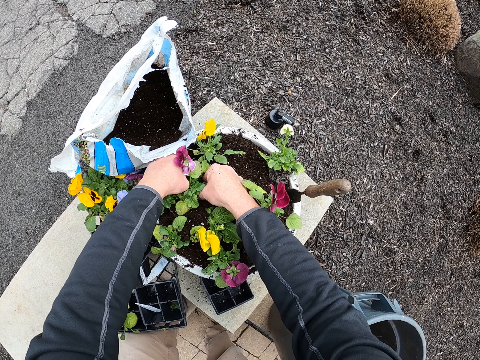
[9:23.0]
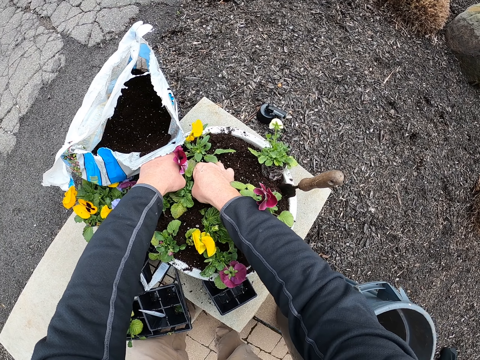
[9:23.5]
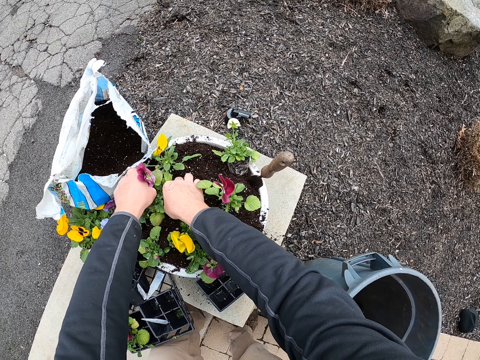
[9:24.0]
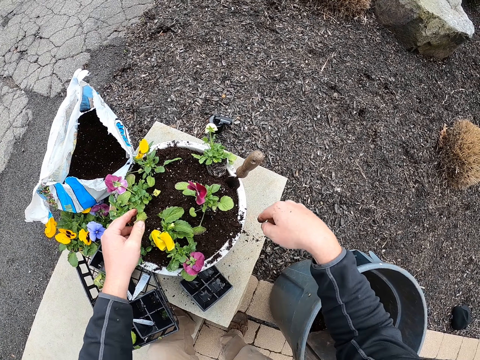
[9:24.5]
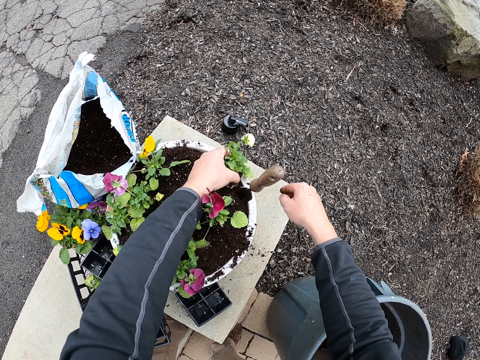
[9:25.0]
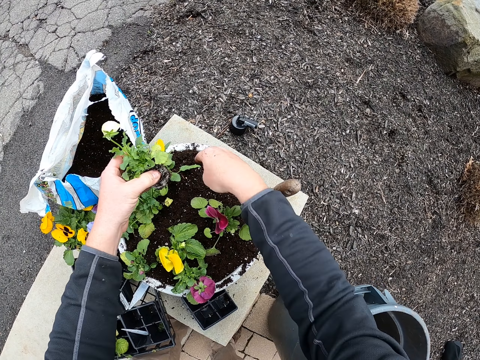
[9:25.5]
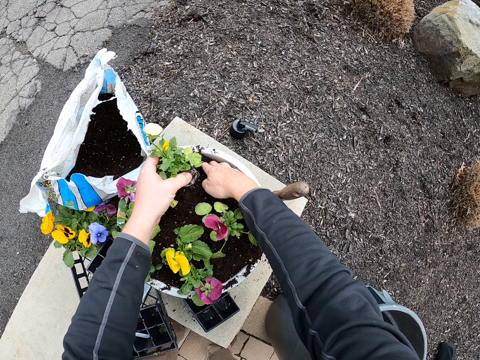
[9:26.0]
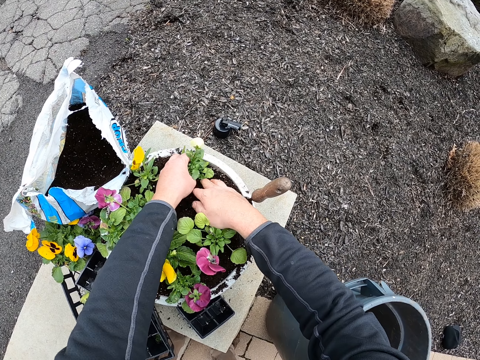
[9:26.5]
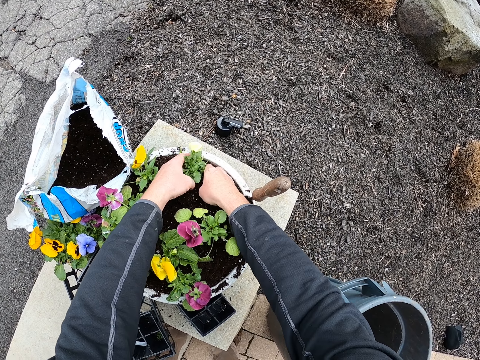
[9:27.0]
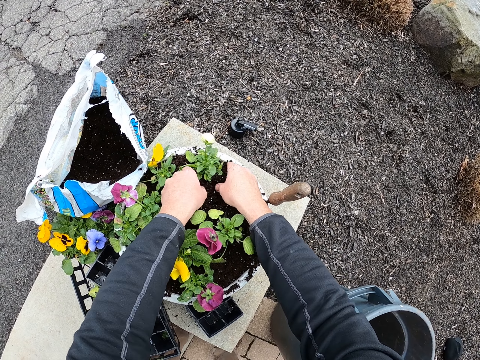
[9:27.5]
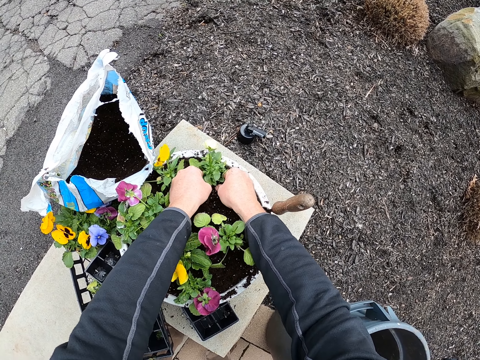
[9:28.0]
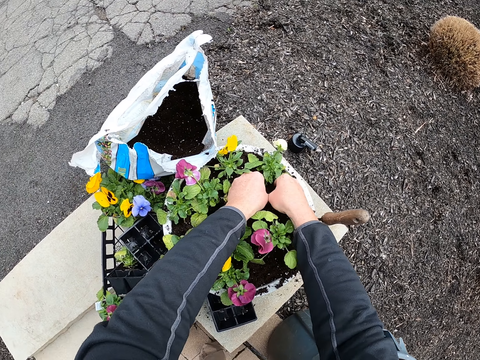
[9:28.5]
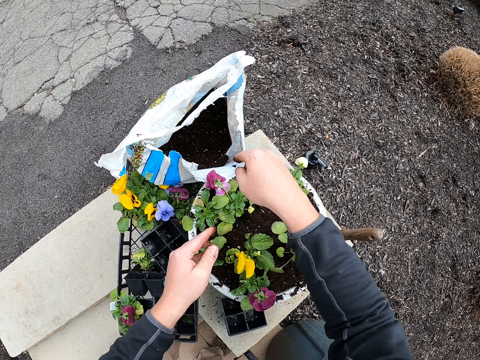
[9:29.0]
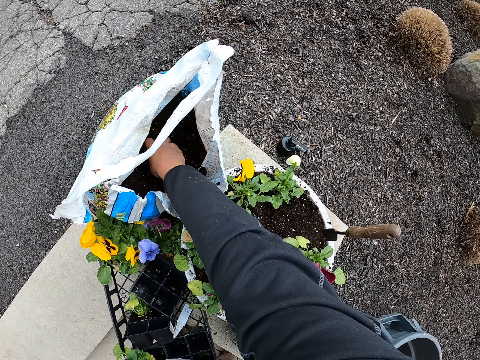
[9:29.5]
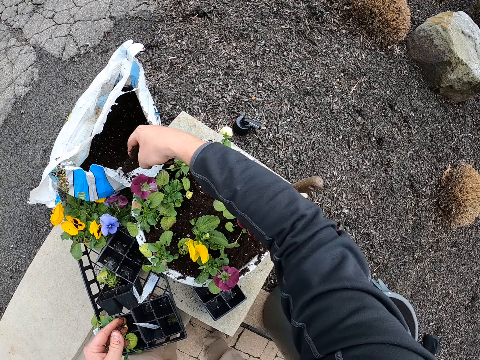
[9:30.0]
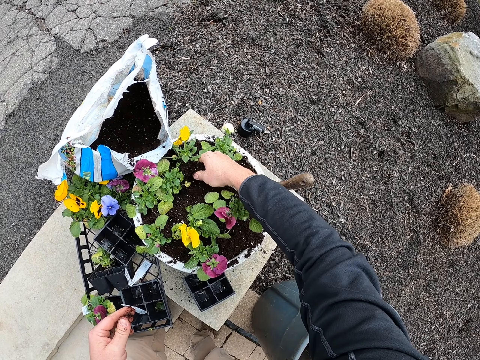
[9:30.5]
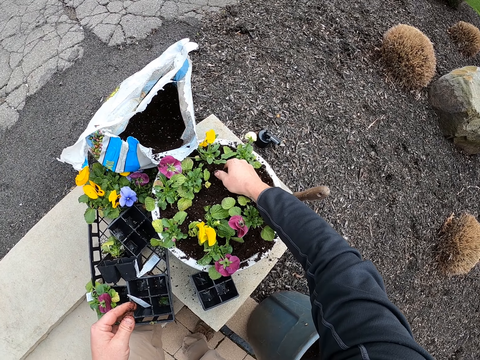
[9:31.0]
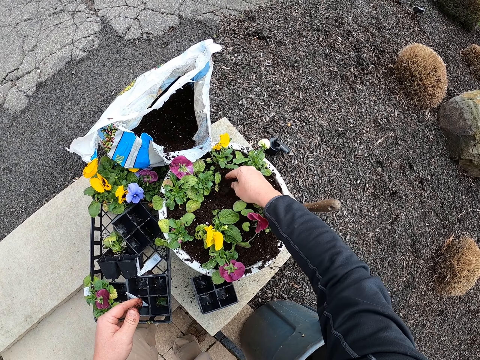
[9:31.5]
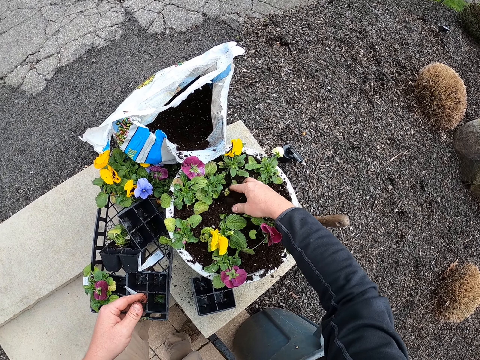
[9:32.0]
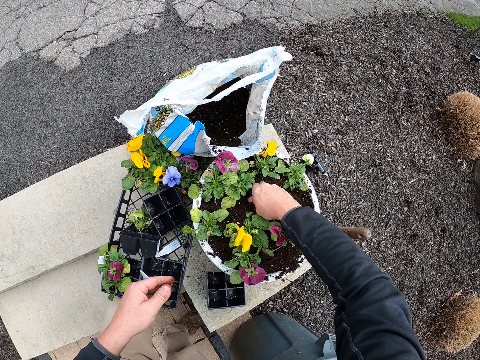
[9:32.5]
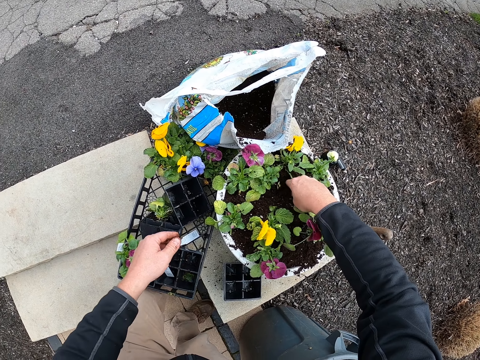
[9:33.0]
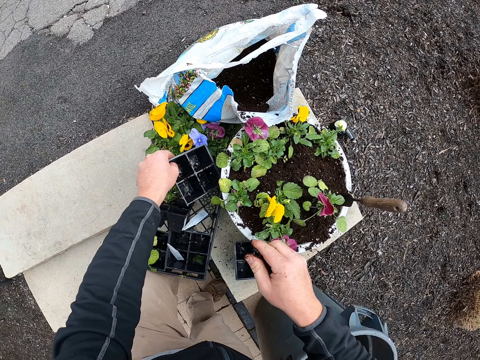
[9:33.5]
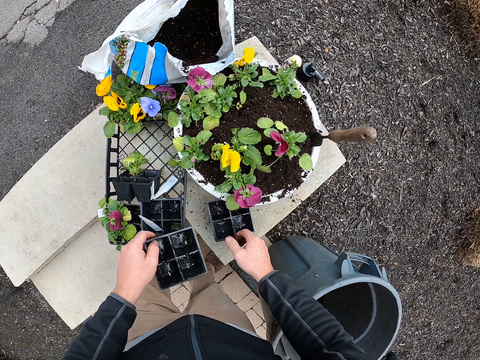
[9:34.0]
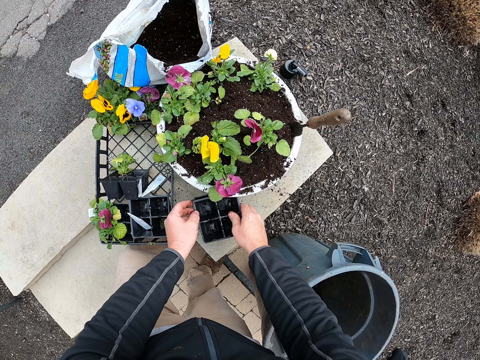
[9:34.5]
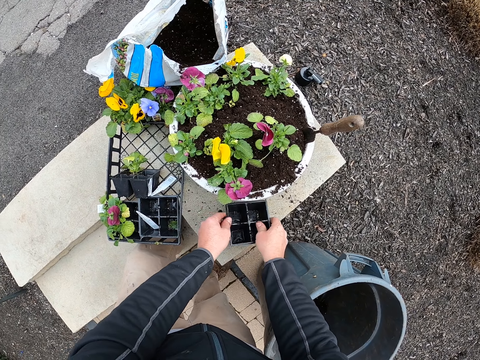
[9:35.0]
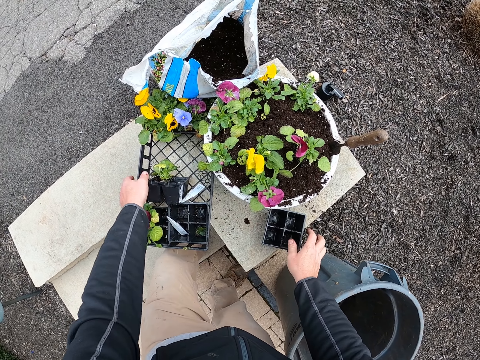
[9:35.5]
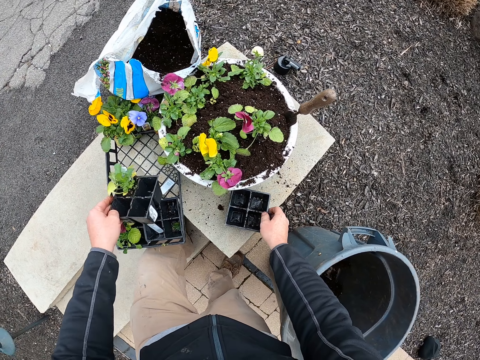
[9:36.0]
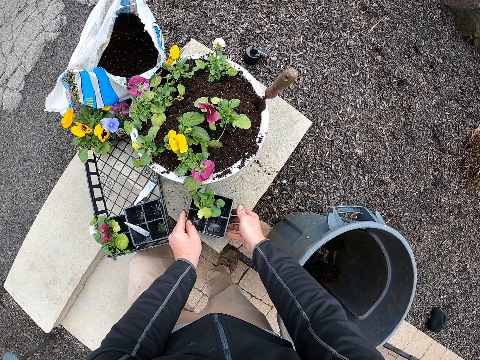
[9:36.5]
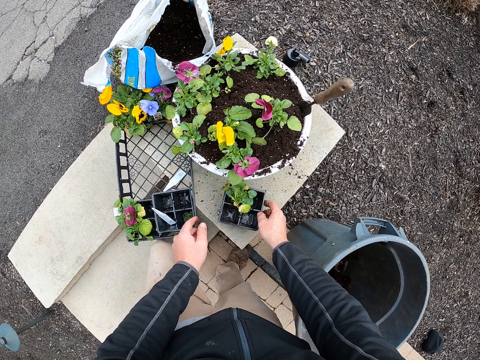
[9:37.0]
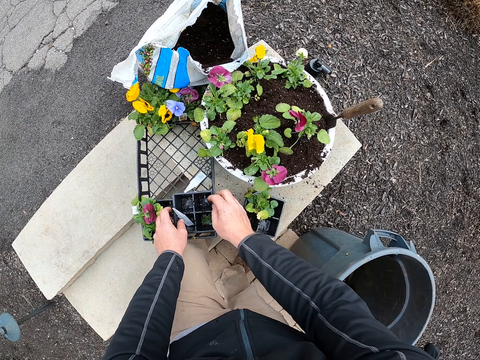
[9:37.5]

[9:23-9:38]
The camera wearer takes a plant. They dig into the soil with a hand and fix the plant into the soil. They scoop soil from the sack. They put the soil in the flower pot. They spread the soil. They arrange the containers. They collect the empty containers on the floor.

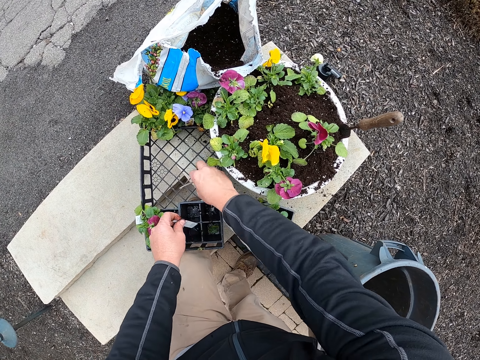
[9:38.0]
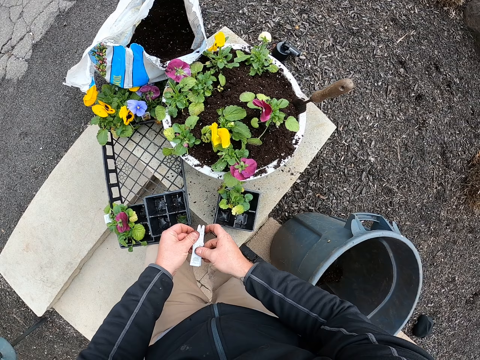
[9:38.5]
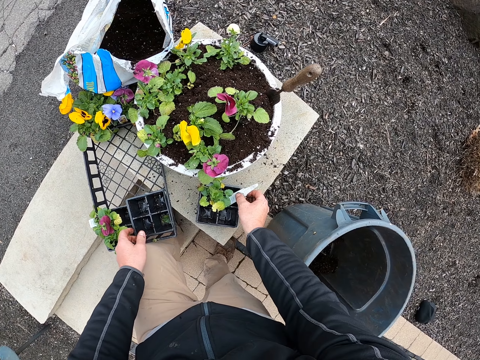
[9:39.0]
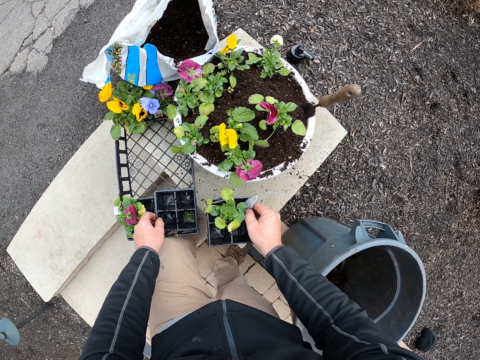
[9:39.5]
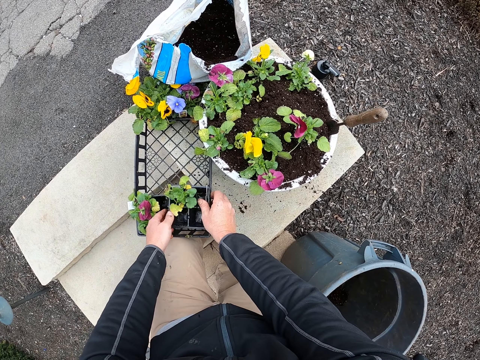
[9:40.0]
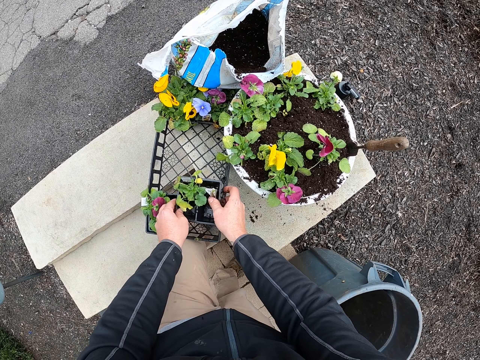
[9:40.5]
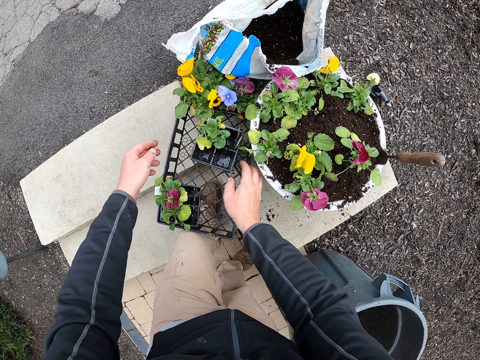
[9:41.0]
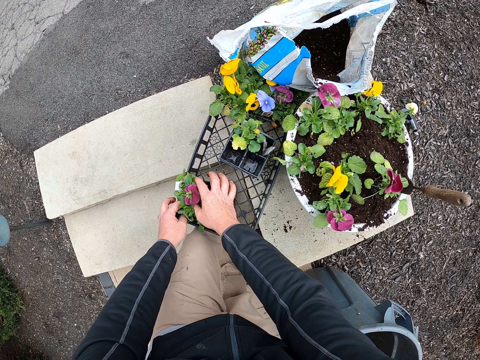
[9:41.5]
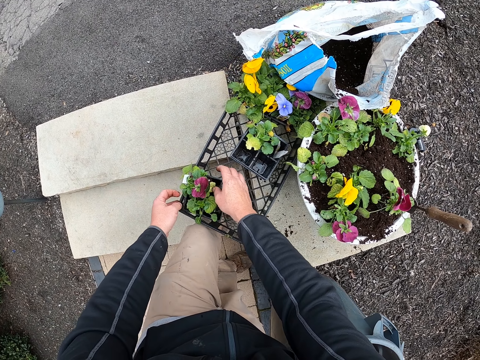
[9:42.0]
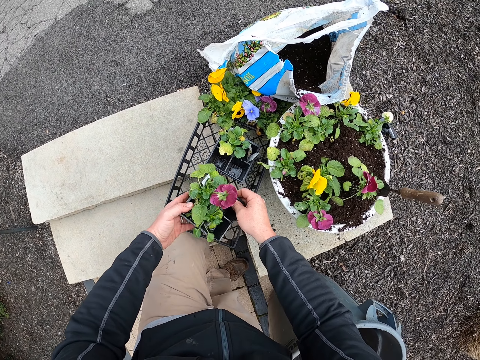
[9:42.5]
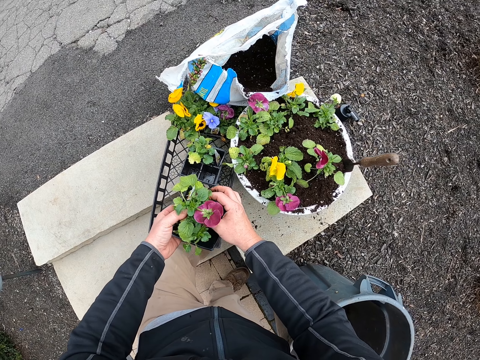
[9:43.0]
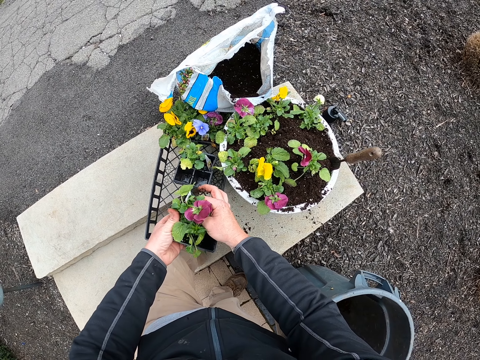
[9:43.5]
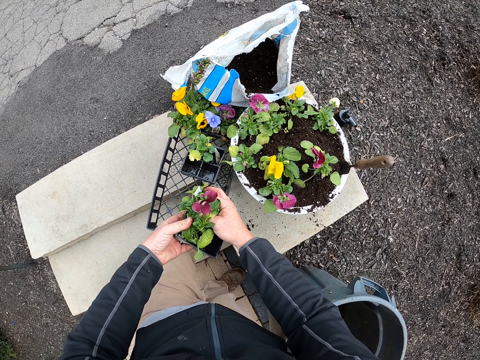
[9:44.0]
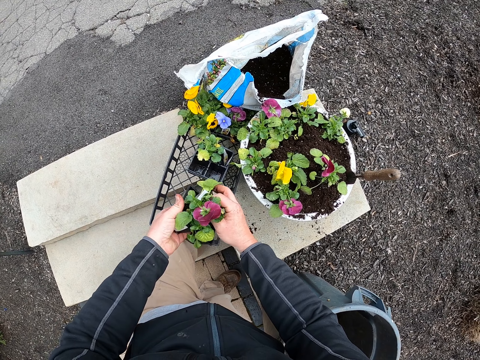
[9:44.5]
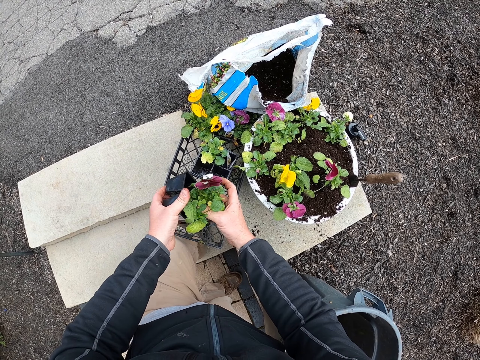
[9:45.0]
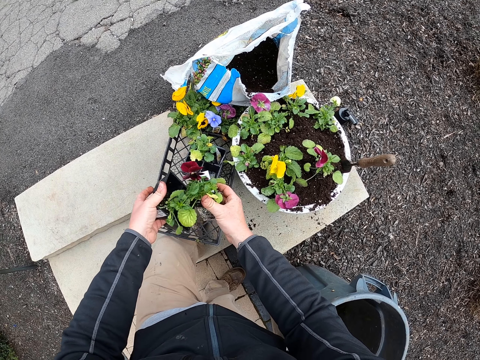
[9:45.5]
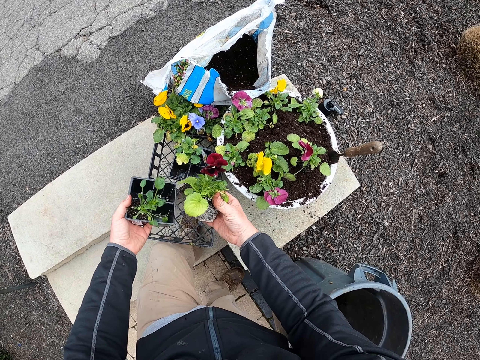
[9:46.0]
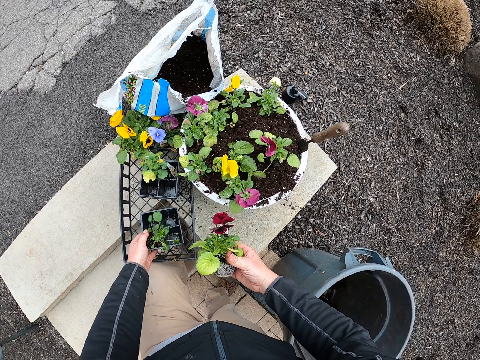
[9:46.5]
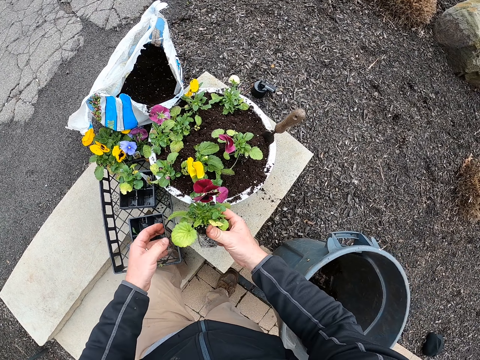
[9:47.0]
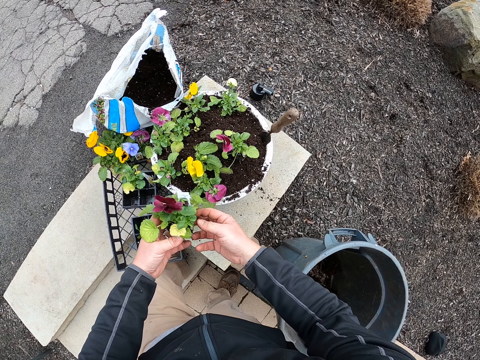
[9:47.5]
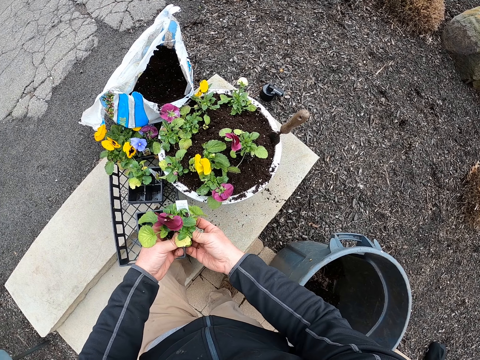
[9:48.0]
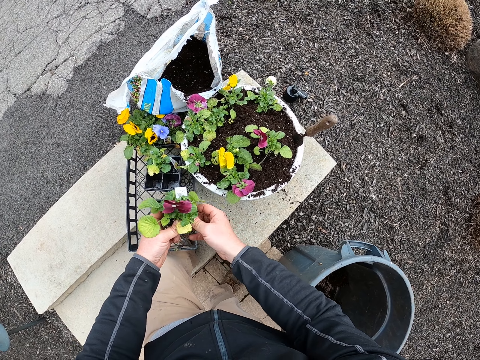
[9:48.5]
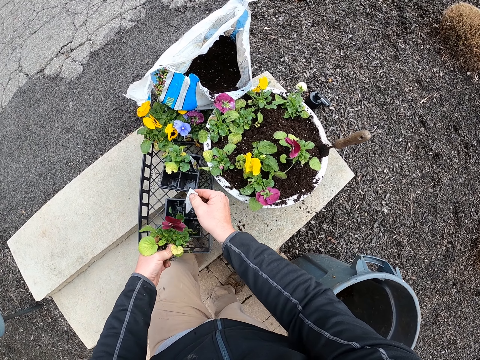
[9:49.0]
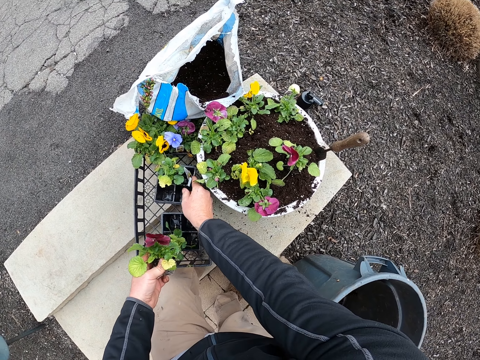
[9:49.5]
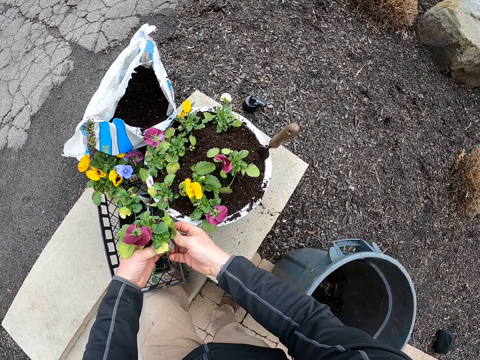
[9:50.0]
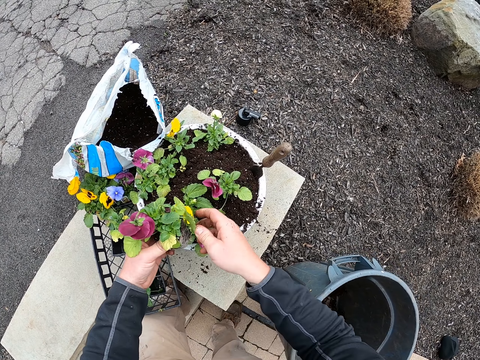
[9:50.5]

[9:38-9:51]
The camera wearer takes papers. They put the papers into the containers. They arrange the containers. They put the empty container on the tray. They pick the flower from the container. They take a container. They put the container down. They plant the flowers on the flower pot. They put paper into a container.
